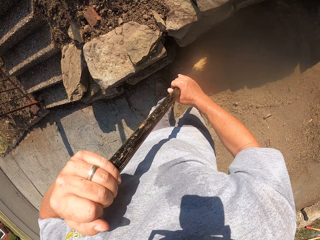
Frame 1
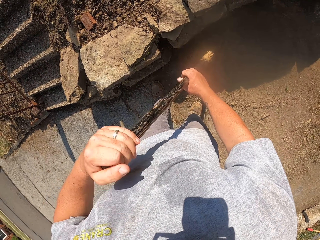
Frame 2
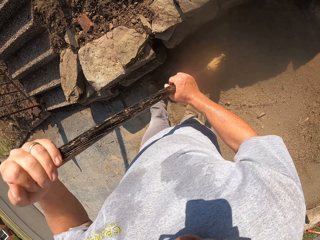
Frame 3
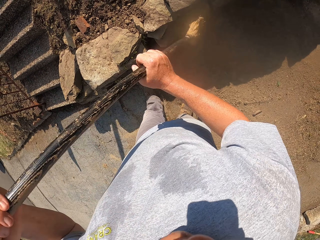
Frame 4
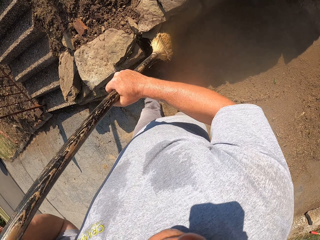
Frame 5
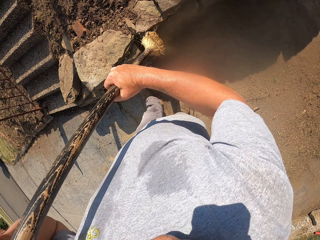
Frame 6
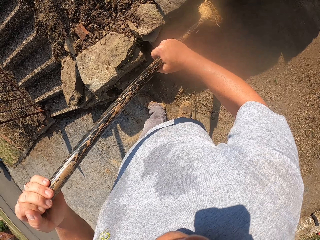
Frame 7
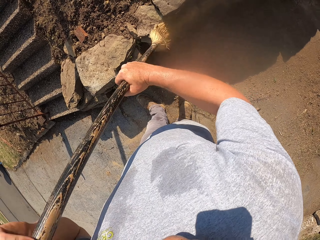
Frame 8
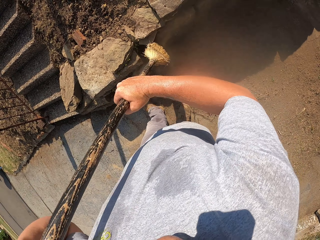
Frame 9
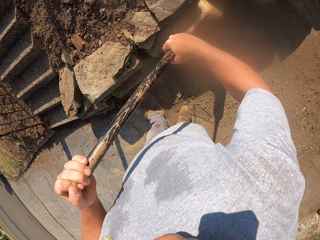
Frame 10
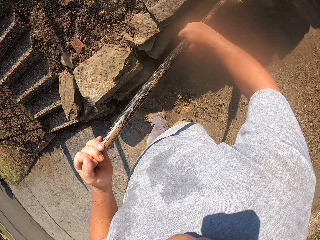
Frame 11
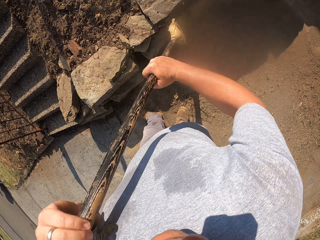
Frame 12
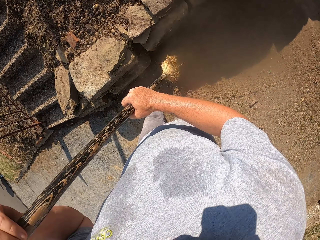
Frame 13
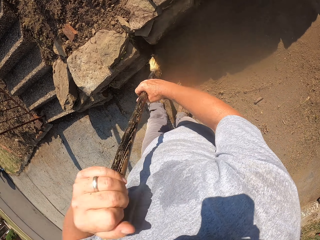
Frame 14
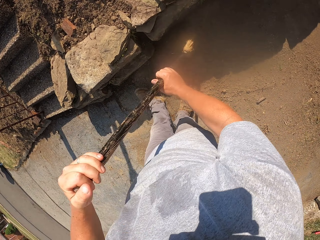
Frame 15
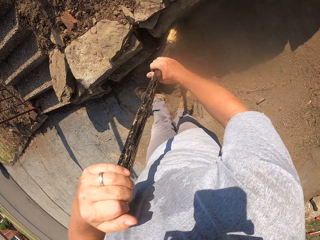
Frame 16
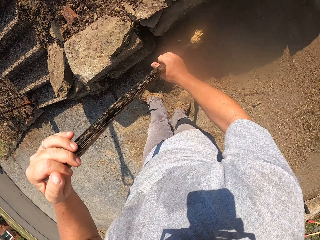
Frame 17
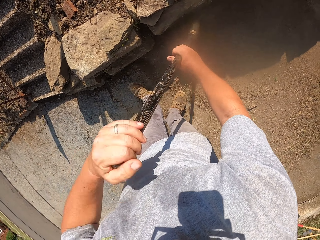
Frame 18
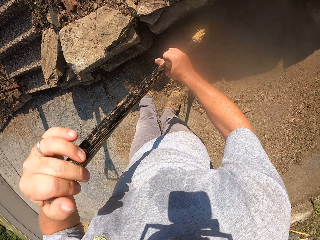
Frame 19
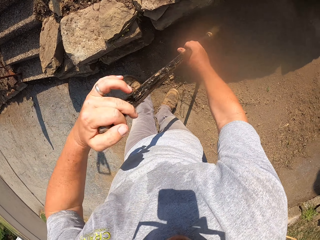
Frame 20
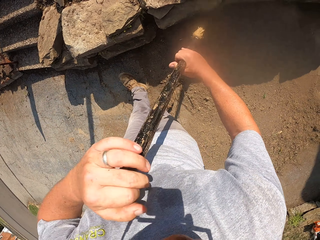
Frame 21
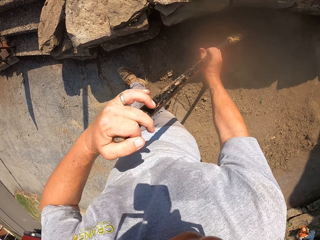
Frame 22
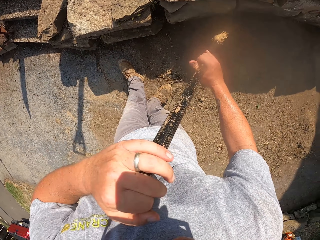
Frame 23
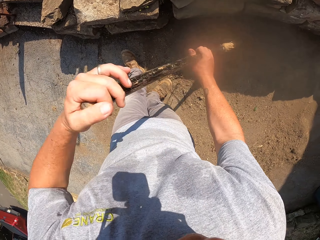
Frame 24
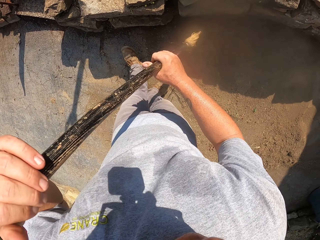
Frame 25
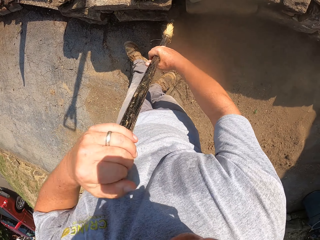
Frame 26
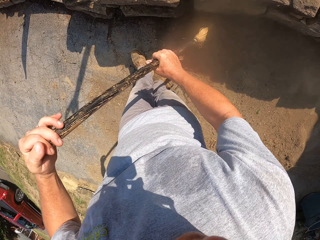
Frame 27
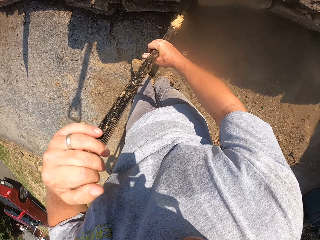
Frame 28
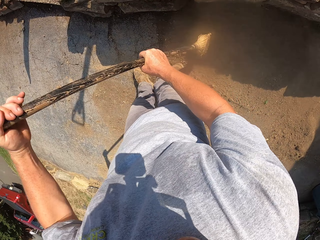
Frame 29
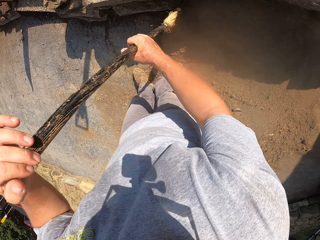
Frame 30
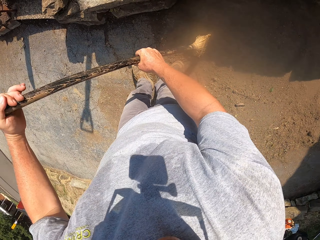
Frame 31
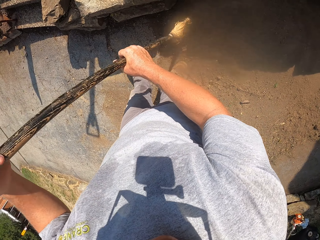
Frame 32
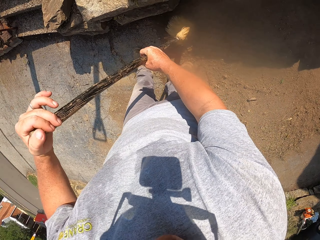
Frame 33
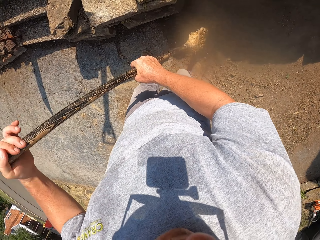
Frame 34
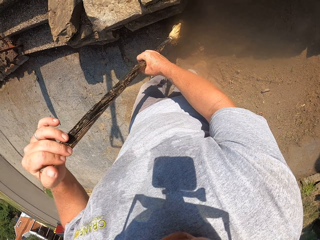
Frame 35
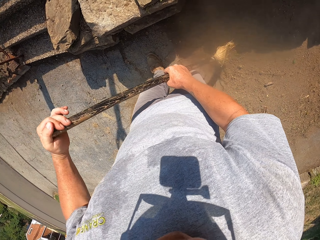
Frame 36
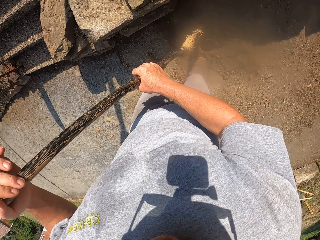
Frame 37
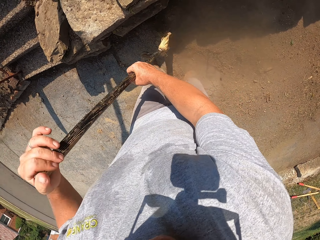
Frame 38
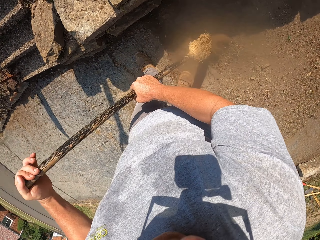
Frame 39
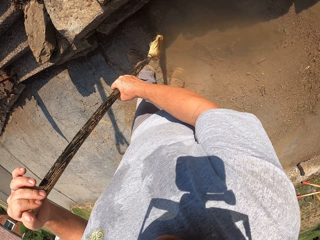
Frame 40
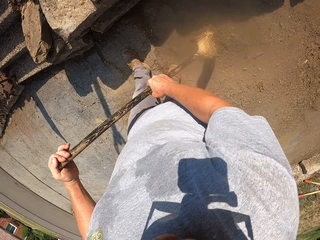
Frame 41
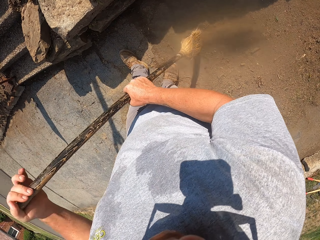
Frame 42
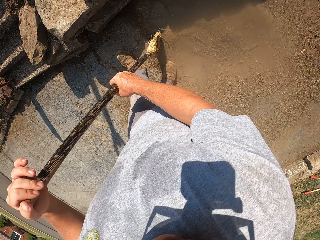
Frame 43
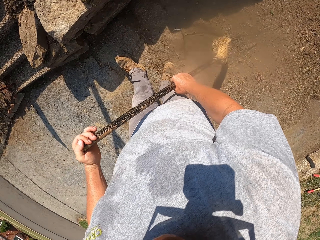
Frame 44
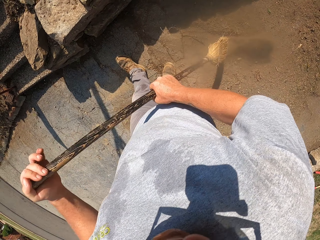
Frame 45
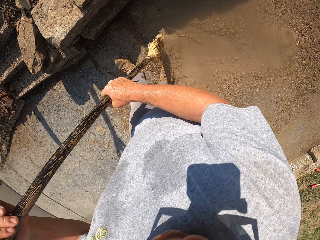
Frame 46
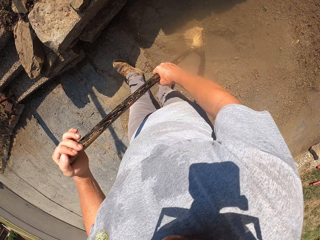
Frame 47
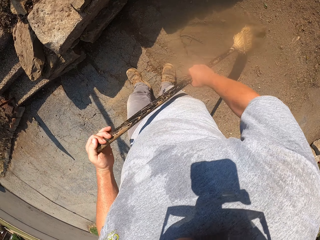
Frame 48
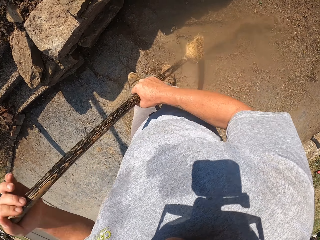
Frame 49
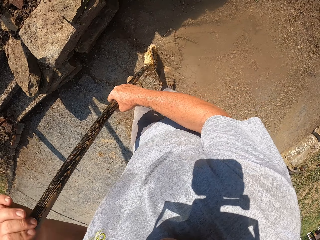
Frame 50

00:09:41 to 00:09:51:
The camera wearer sweeps the wall. They sweep the ground.

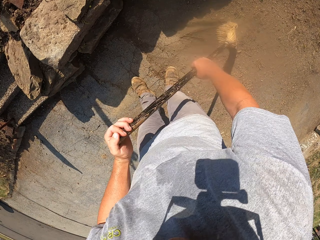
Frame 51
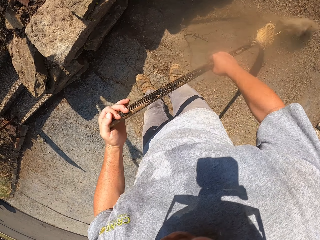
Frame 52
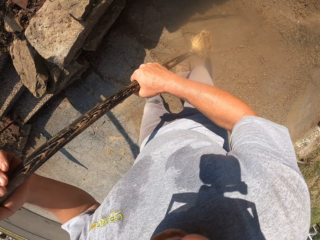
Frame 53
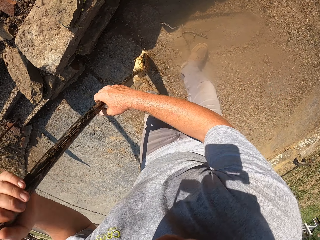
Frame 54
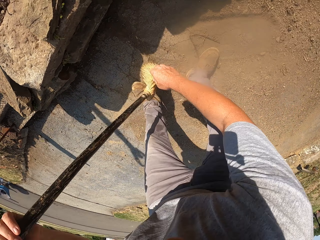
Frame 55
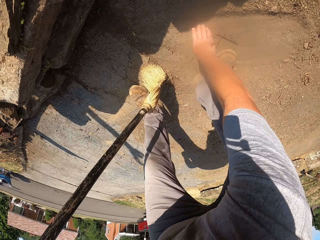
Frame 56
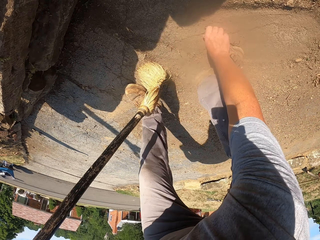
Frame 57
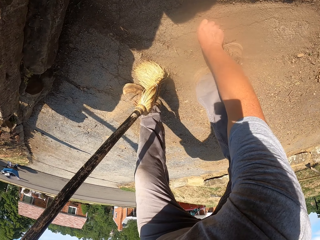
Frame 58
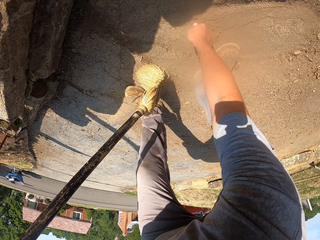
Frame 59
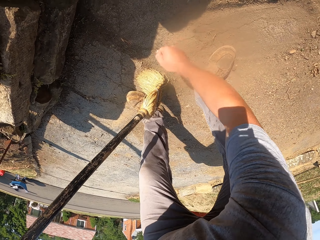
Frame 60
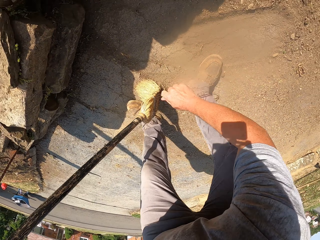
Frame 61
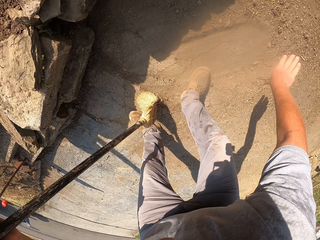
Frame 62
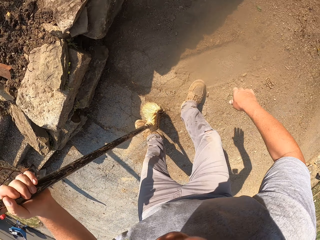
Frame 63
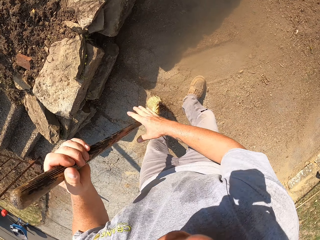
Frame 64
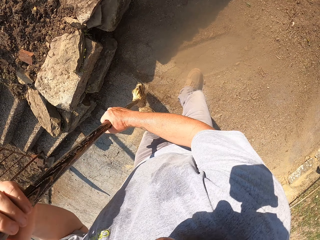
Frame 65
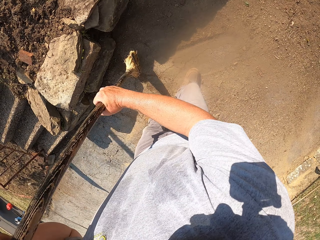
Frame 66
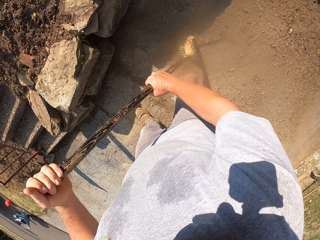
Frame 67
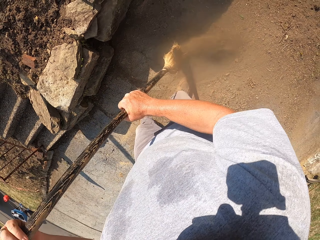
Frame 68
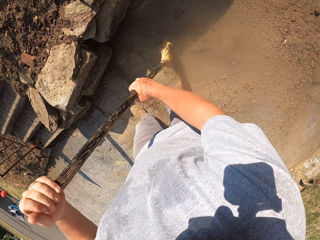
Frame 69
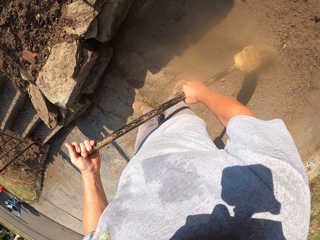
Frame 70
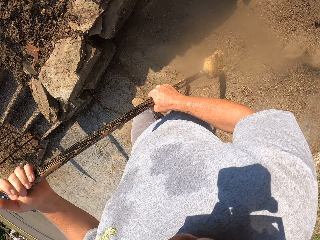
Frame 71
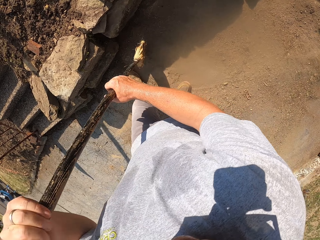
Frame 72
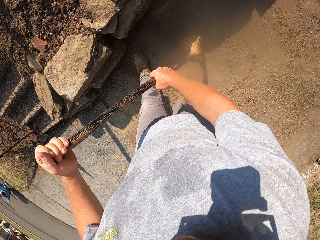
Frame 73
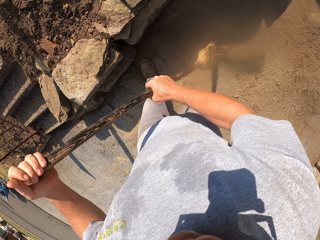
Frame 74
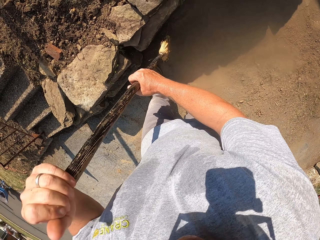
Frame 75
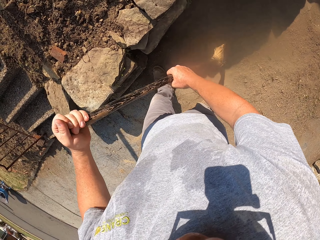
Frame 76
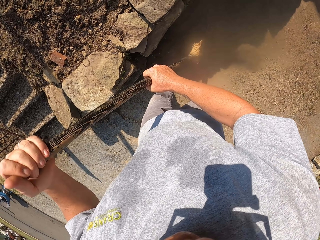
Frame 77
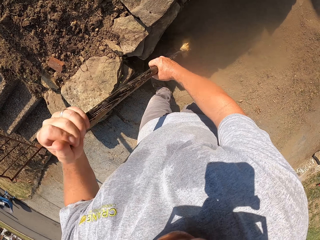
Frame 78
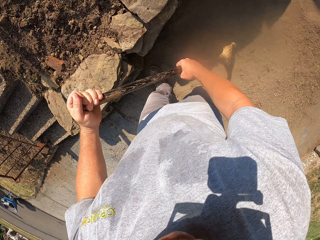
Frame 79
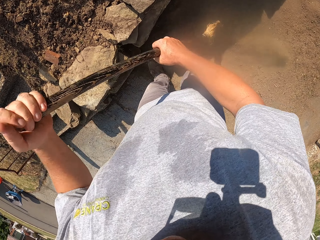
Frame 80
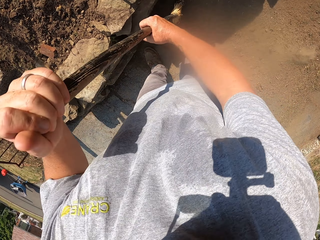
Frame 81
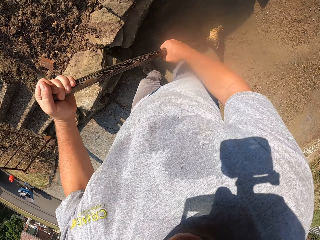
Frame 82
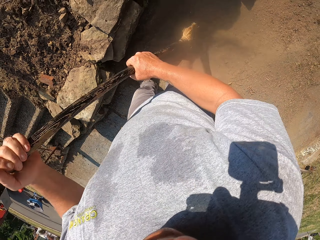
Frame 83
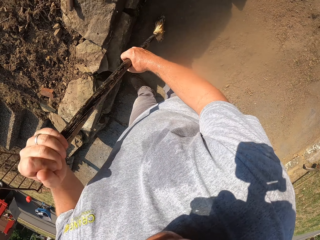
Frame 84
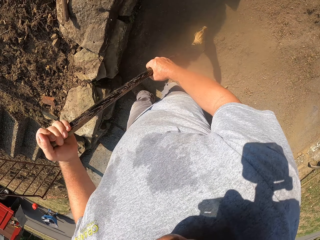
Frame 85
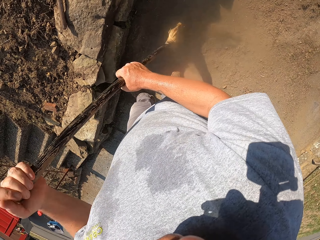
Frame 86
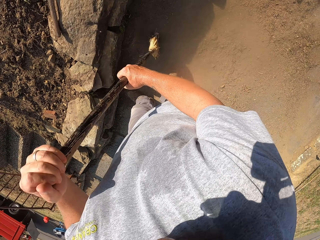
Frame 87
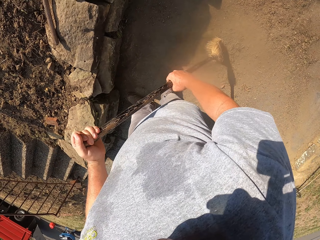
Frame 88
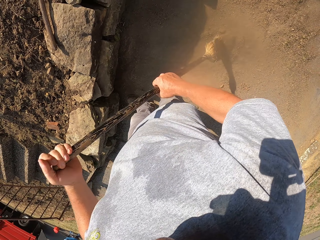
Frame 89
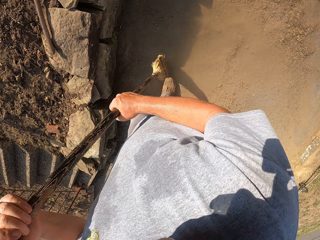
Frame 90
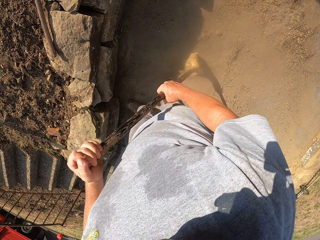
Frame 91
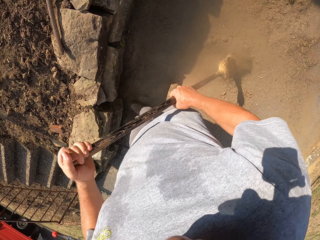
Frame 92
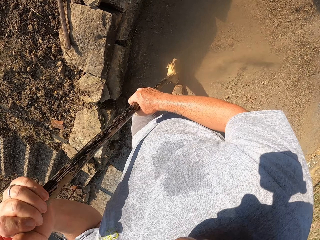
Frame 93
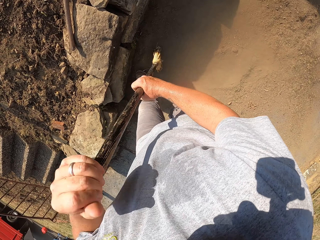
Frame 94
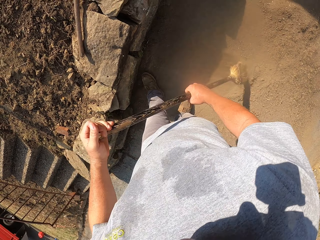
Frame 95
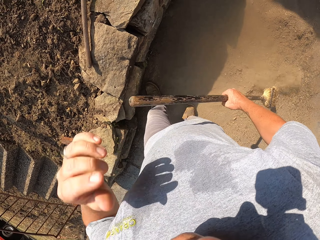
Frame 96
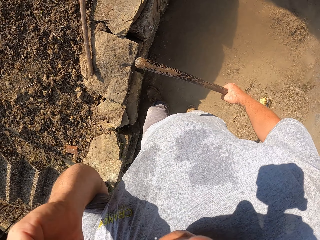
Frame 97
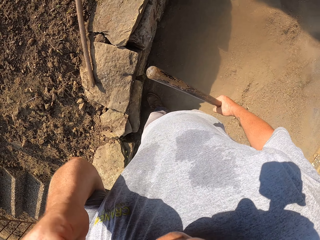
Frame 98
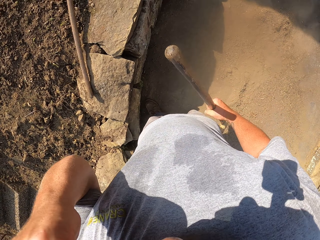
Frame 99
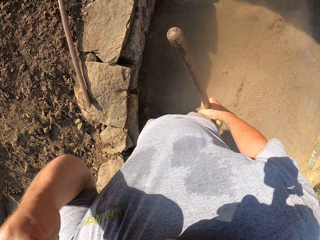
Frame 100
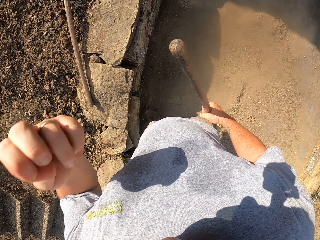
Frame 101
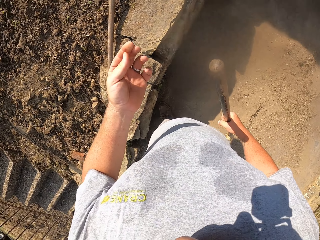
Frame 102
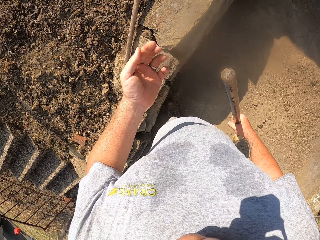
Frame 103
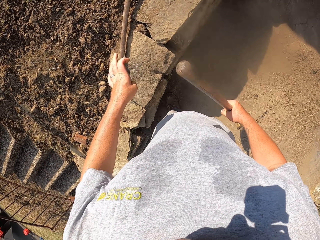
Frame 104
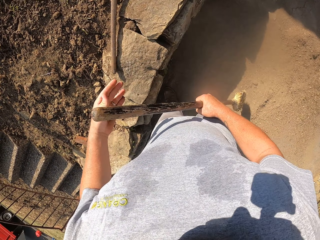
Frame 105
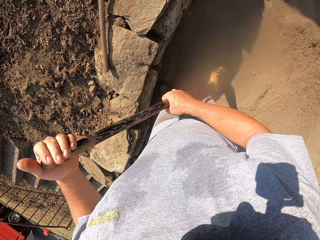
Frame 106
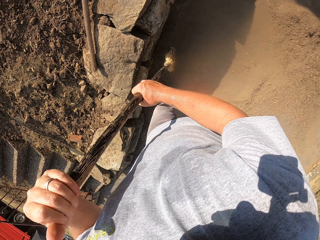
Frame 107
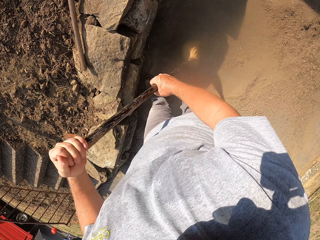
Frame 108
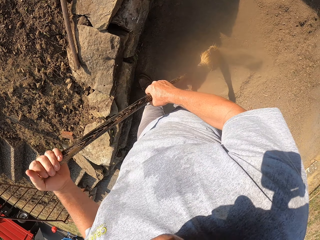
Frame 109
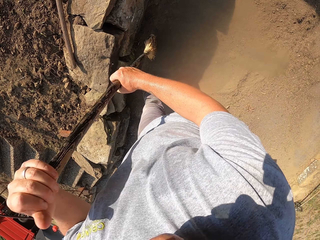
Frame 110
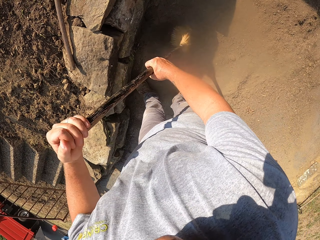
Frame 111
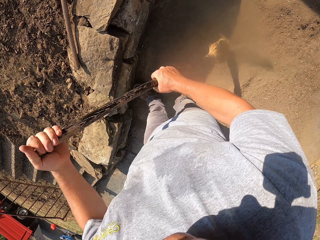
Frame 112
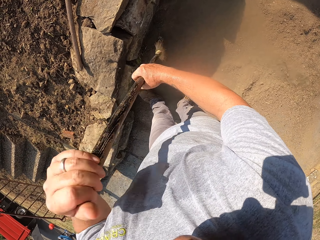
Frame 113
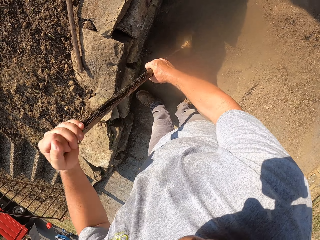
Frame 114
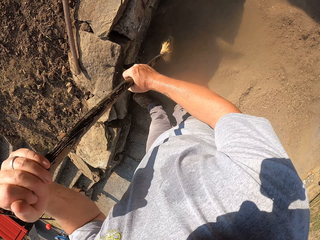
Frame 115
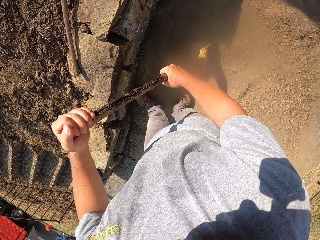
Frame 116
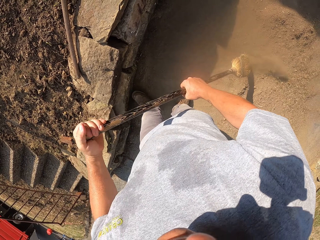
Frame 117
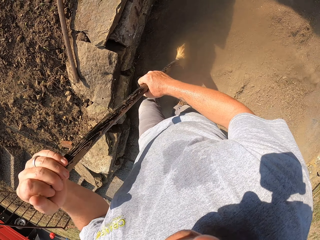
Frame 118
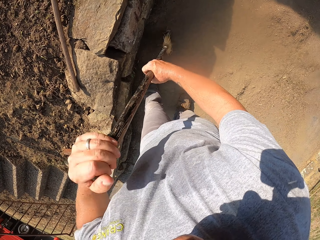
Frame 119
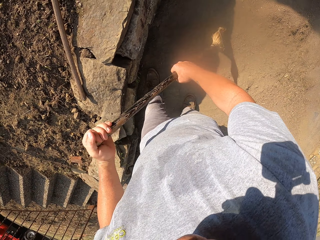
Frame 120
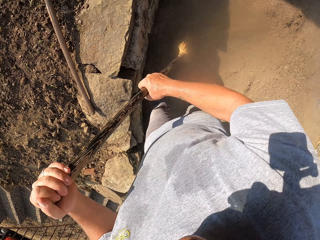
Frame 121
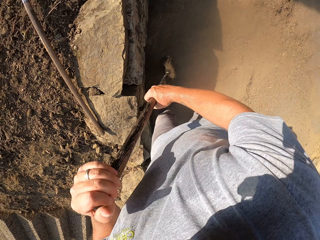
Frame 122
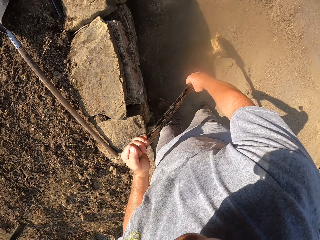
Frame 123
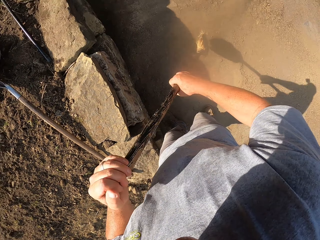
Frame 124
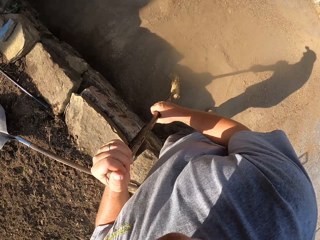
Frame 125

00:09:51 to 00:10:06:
The camera wearer bends down. They remove the dried grass, throw the dried grass and stand up. They sweep the ground. They adjust the camera. They sweep the ground.
